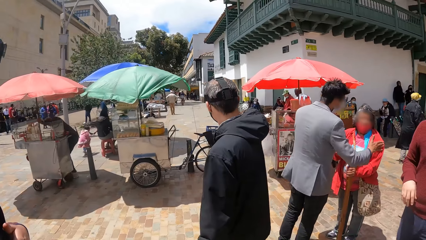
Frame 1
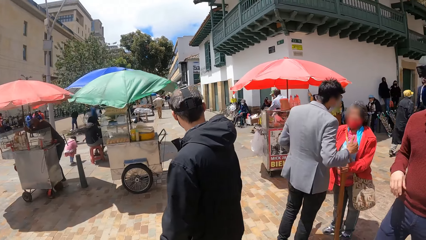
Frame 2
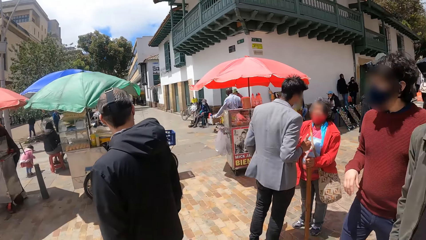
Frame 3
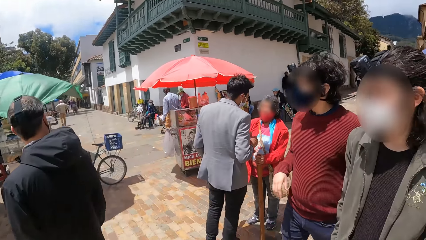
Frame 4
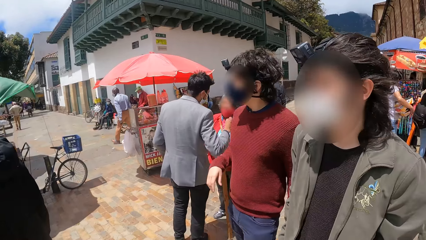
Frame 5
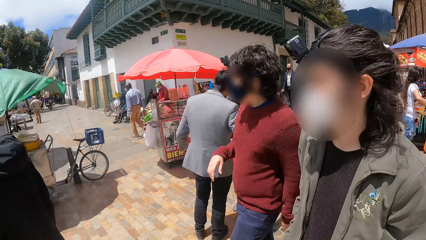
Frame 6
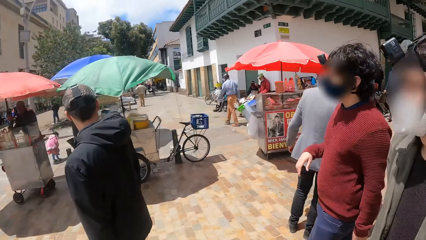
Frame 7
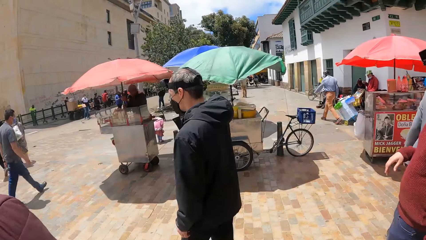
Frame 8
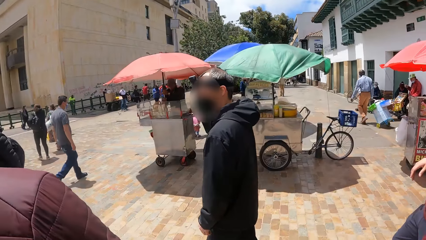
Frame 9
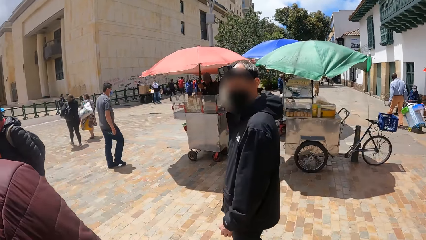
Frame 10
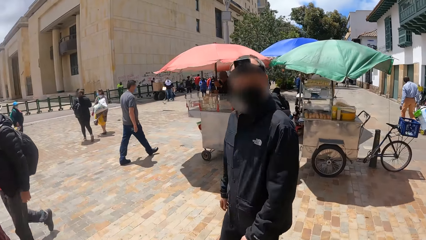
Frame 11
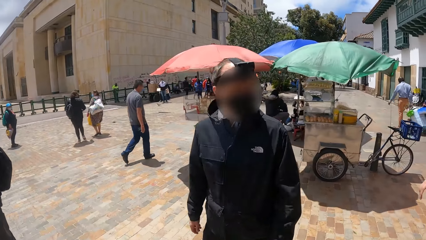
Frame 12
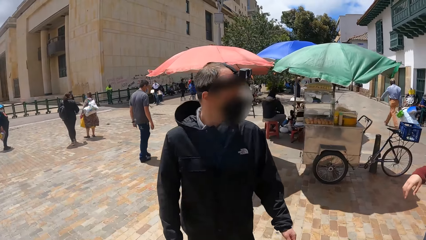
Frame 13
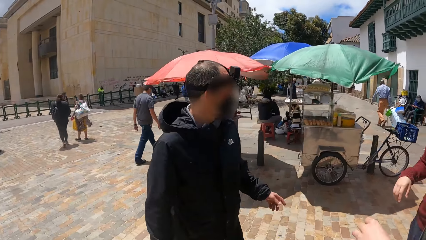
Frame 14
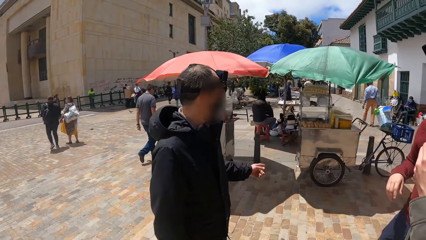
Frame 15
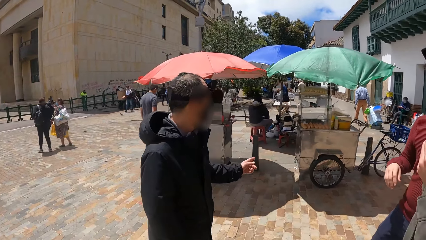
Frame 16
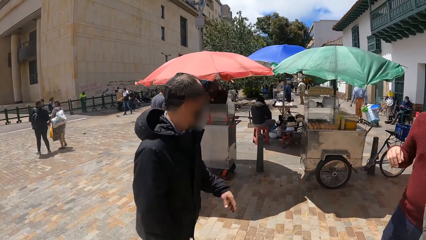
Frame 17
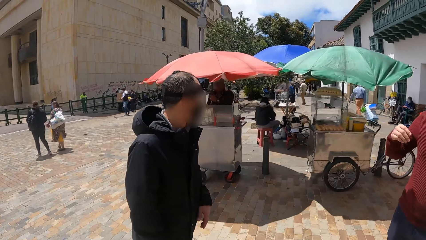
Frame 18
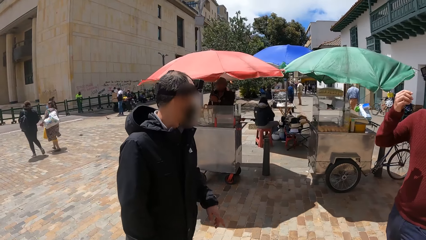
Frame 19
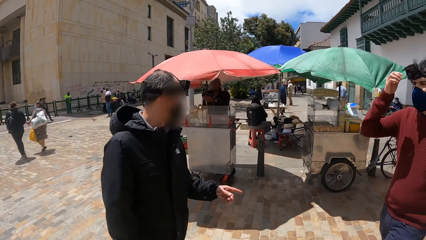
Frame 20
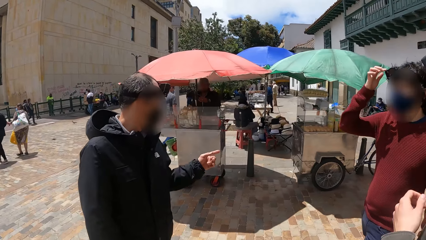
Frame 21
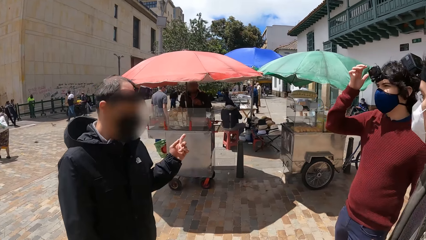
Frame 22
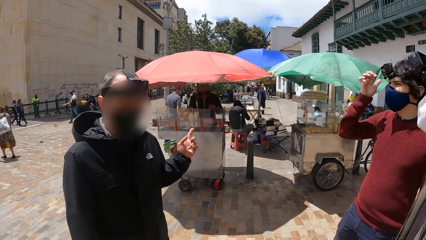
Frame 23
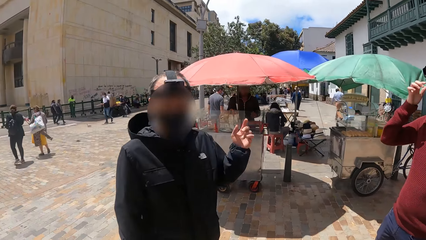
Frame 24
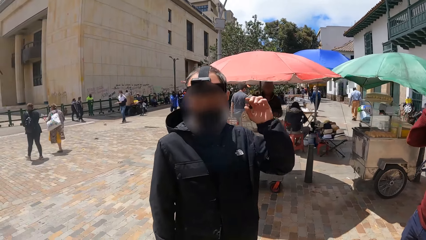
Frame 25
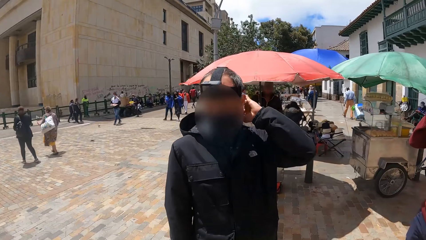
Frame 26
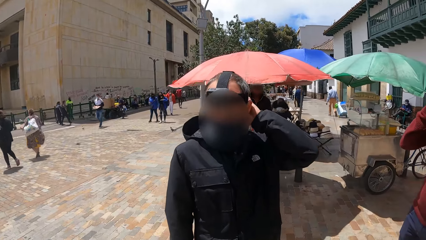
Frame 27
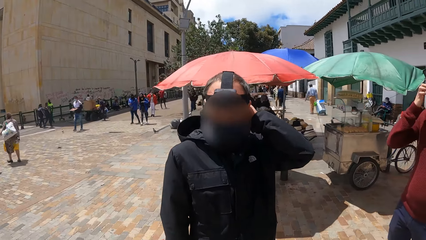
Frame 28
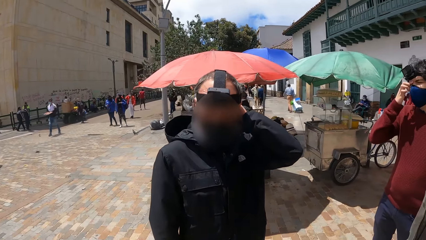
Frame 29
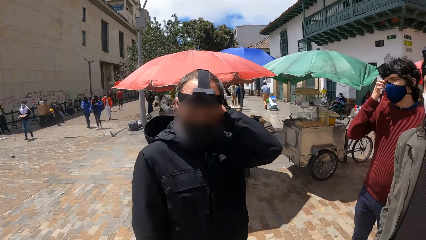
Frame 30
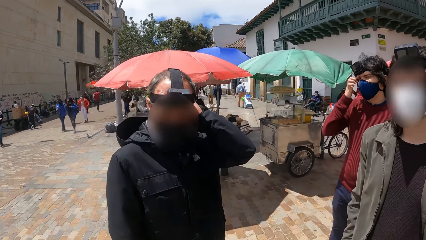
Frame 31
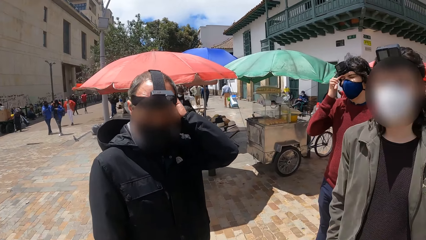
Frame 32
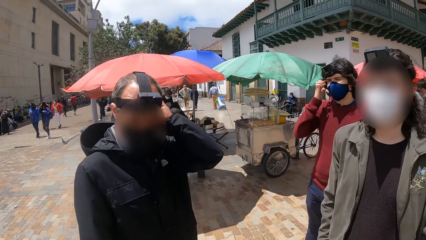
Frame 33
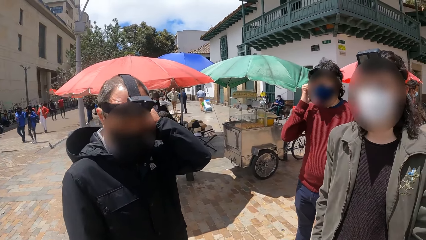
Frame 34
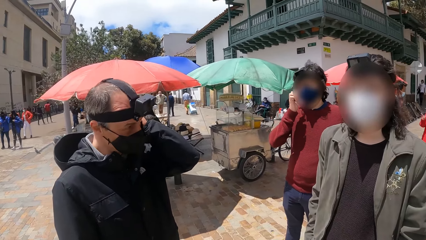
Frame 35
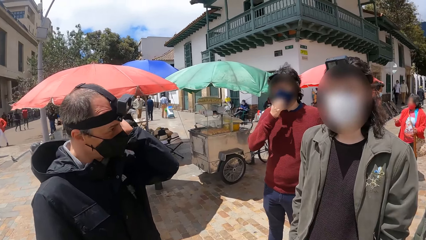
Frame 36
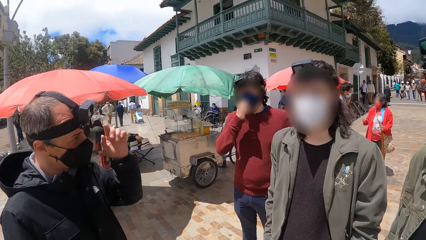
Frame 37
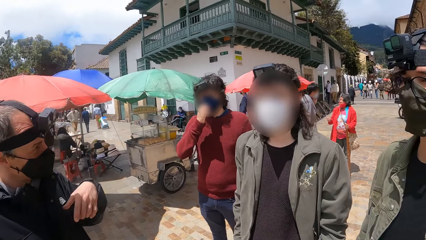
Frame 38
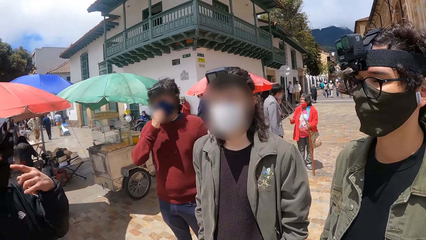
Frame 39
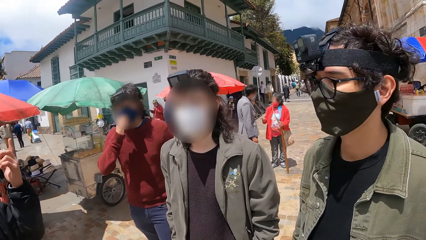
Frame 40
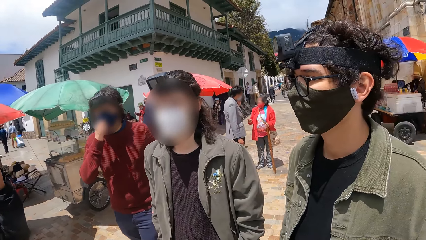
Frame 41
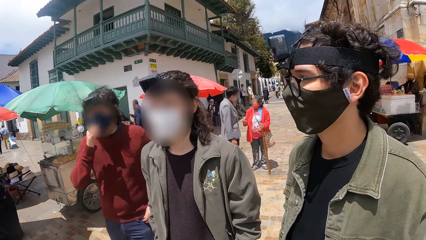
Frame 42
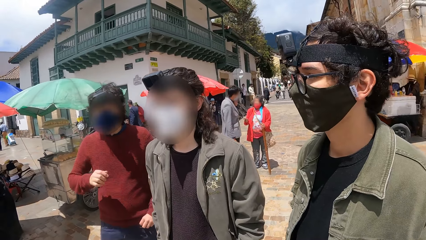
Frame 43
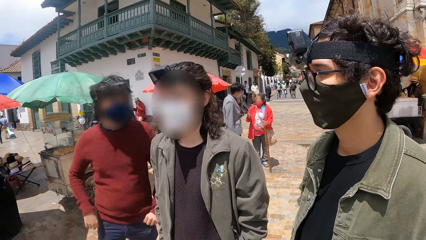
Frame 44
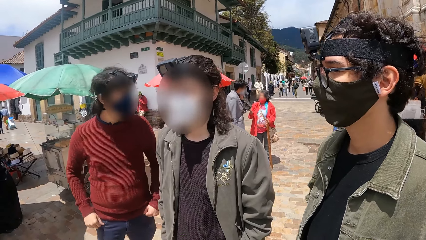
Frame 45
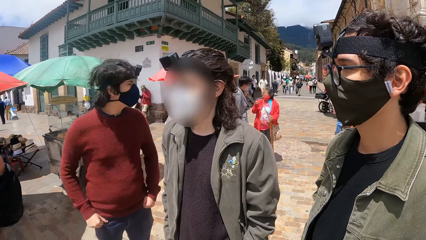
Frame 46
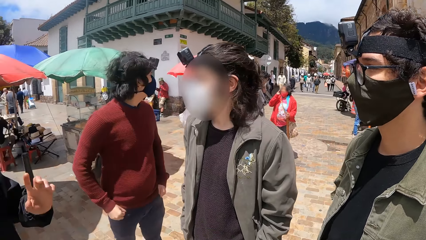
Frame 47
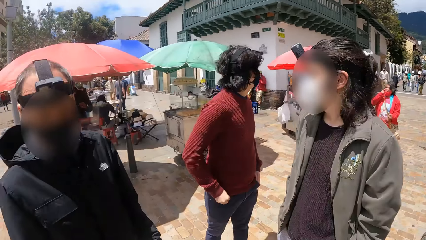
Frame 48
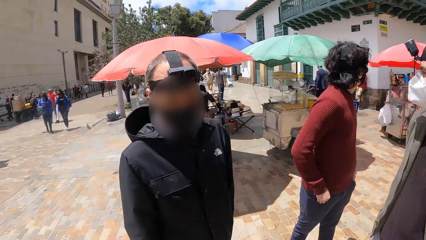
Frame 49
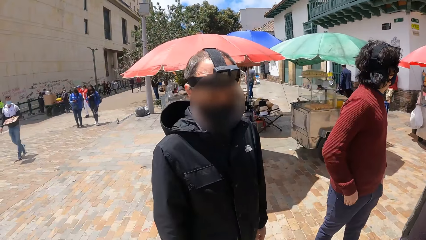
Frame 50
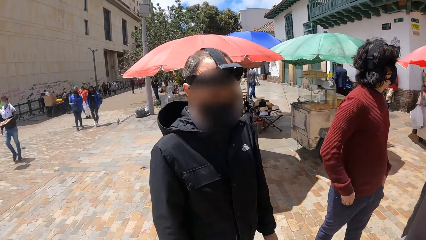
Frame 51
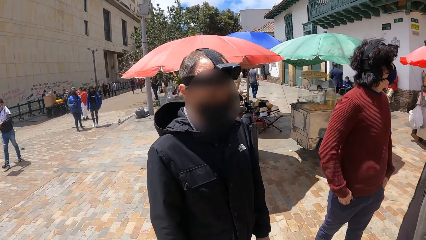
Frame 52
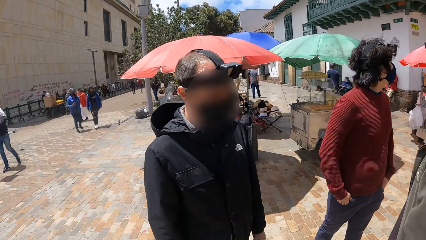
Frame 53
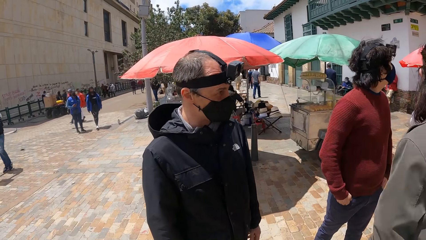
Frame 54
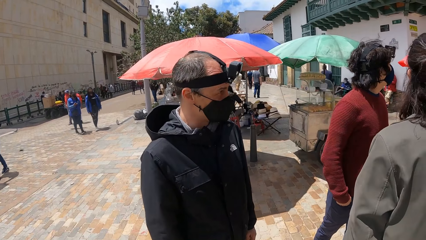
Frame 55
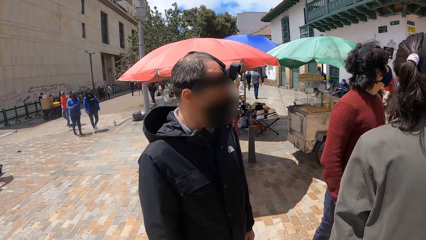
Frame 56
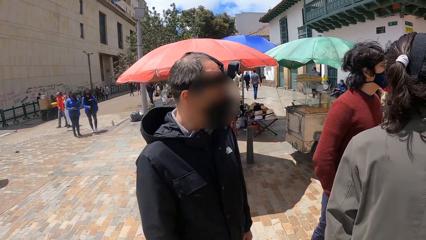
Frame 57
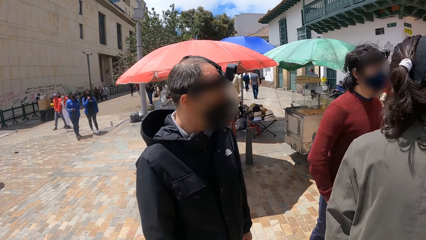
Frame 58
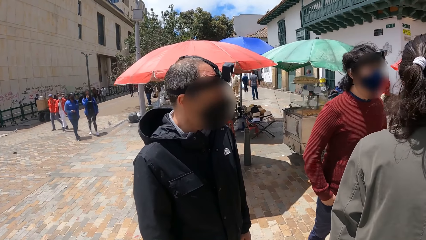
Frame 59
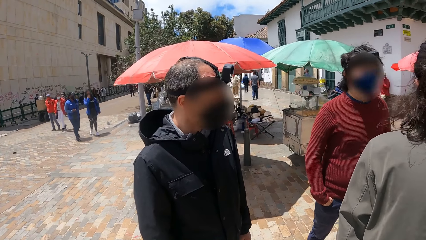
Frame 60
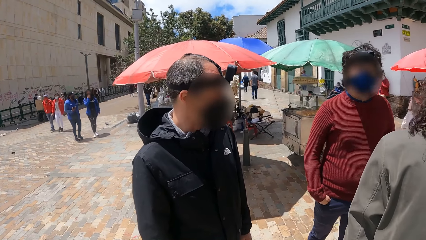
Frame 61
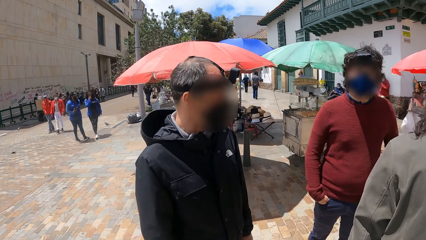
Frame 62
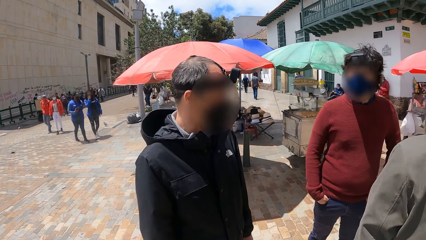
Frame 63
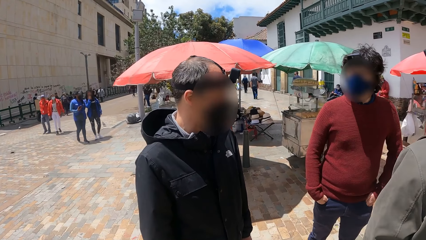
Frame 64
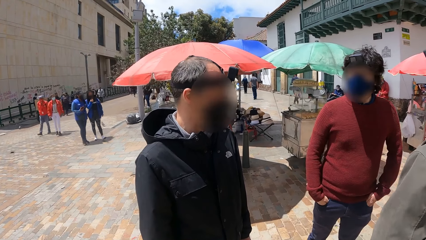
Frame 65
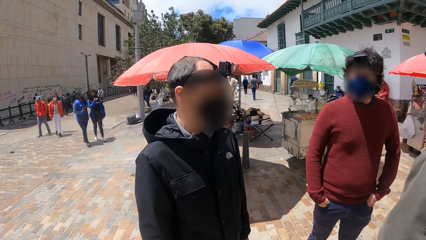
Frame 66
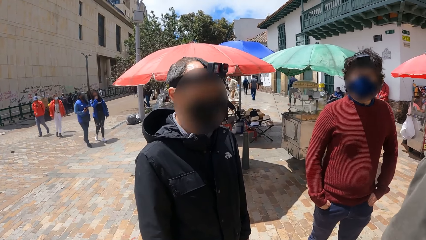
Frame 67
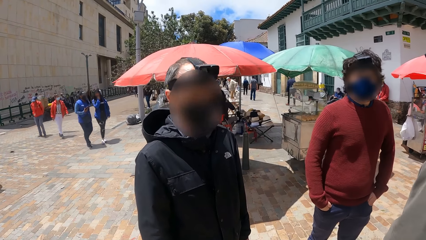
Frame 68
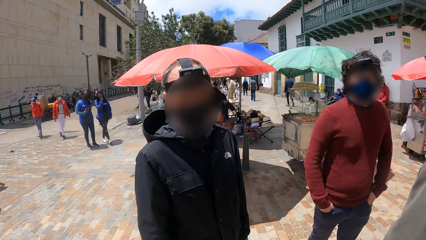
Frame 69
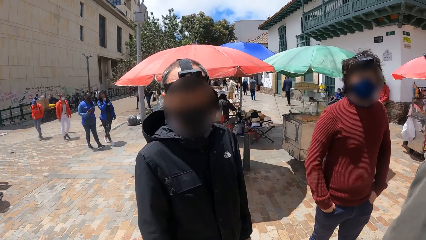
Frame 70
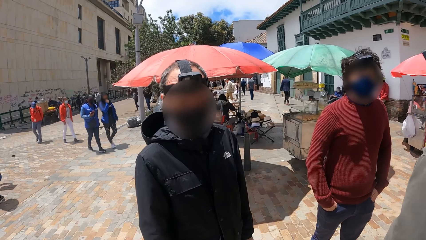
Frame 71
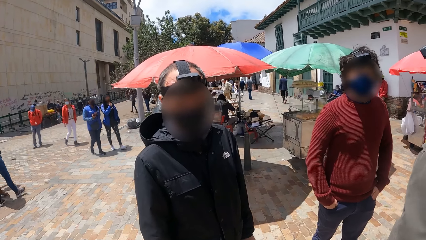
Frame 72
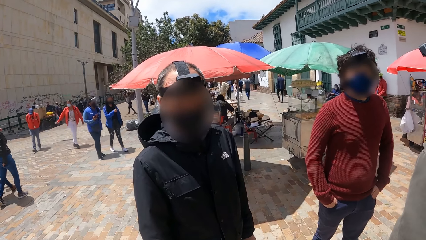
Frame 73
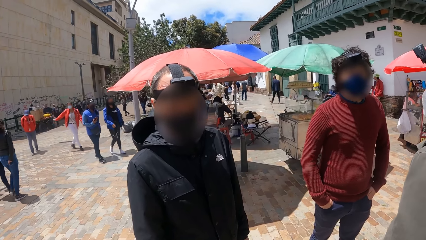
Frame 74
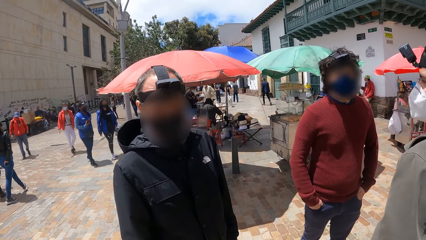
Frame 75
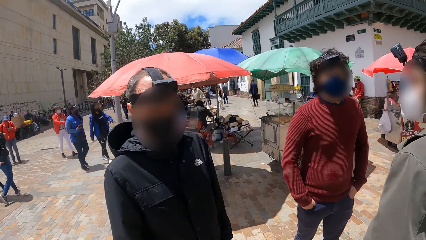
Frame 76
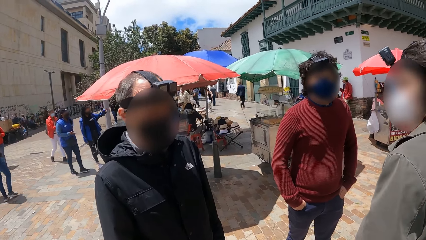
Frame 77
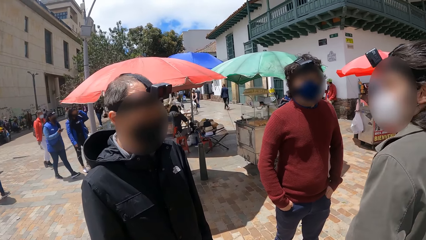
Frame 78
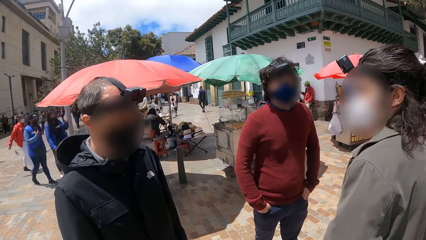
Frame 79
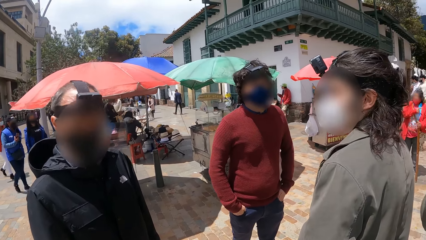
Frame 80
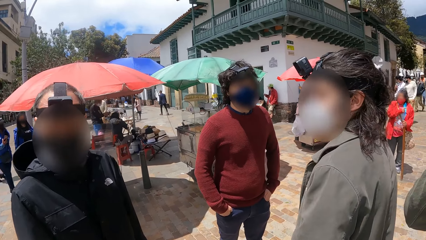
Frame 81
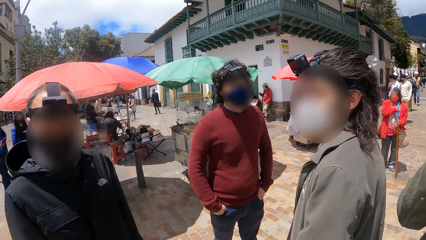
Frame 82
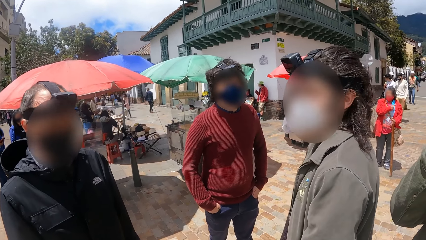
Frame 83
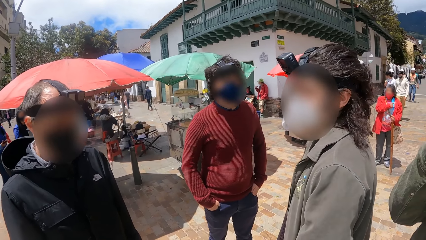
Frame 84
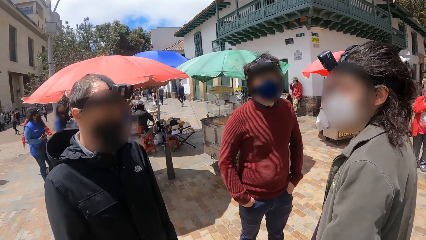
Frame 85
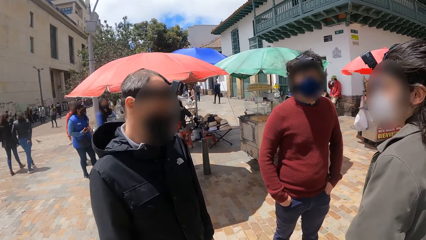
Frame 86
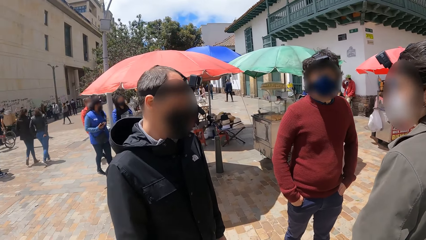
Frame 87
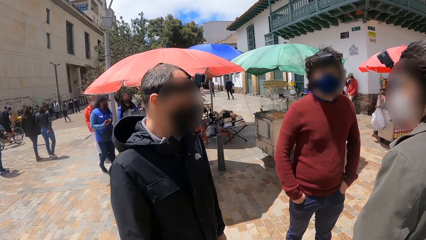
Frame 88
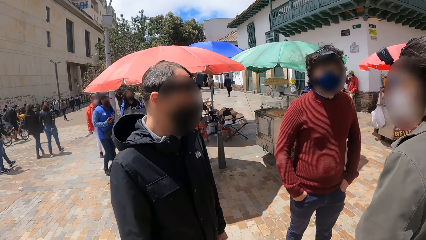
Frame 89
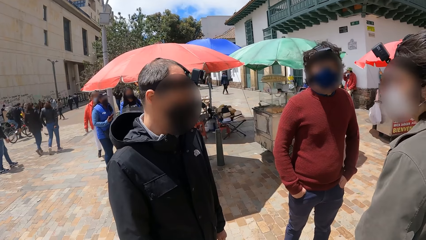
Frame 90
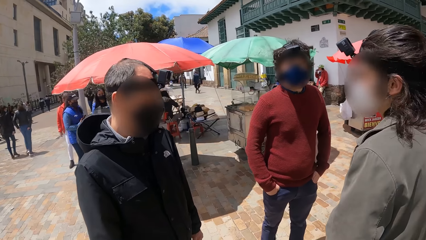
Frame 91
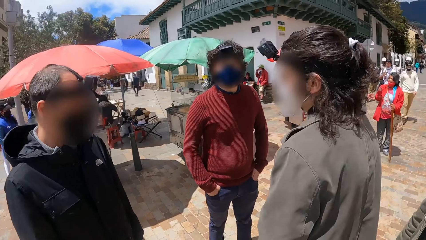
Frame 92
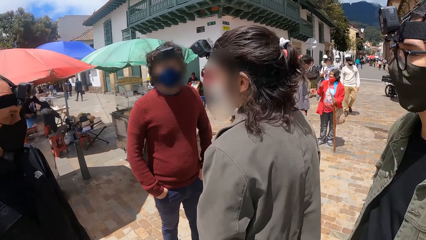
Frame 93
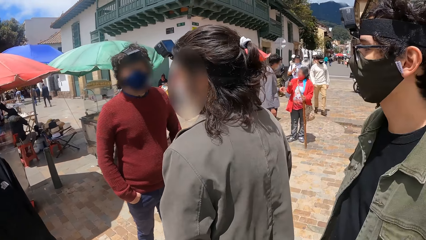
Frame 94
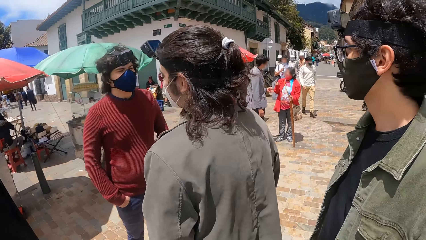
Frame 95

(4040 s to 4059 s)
A man holds a lady. The camera wearer looks forward, looks right, looks forward, and walks left. Four men dialogue. Another man converses with the camera wearer. One of the four men touches the head with the left hand. Another of the four men touches the eyes with the right hand. The camera wearer looks right. The man who touched the eyes adjusts the face masks. The four men dialogue. The camera wearer looks forward. The man converses with the camera wearer. The camera wearer looks right and looks forward.
